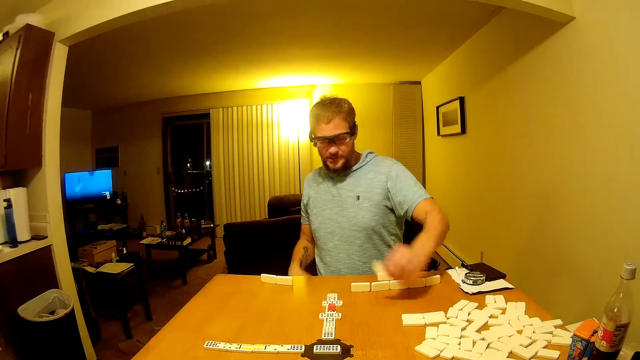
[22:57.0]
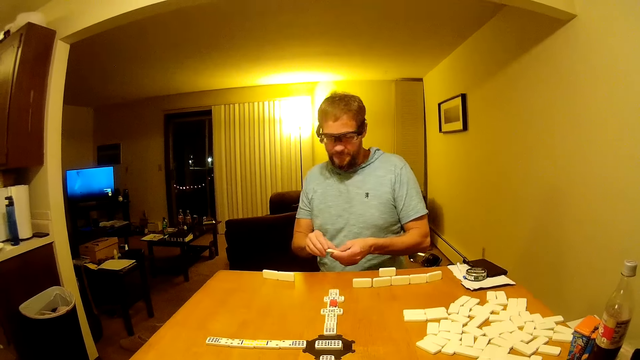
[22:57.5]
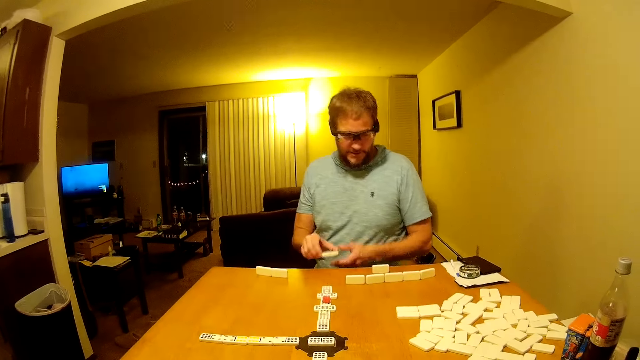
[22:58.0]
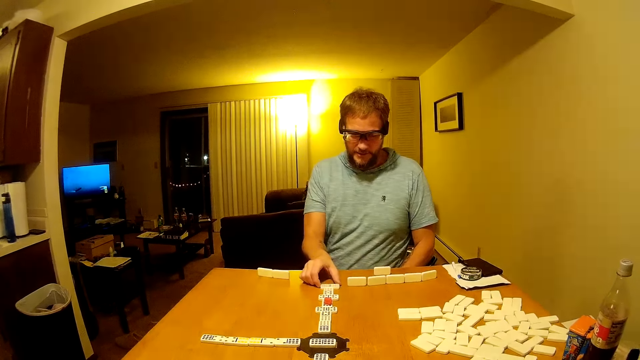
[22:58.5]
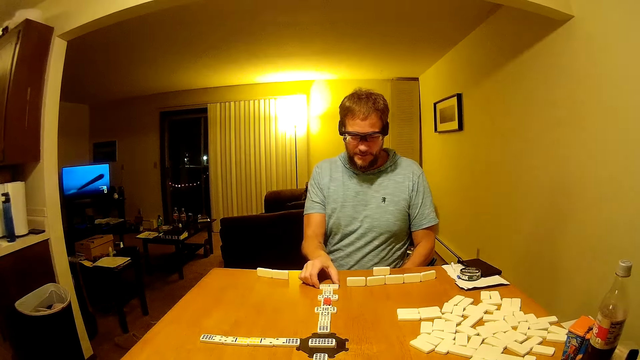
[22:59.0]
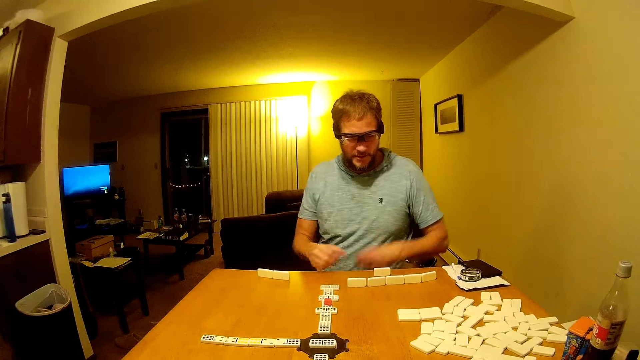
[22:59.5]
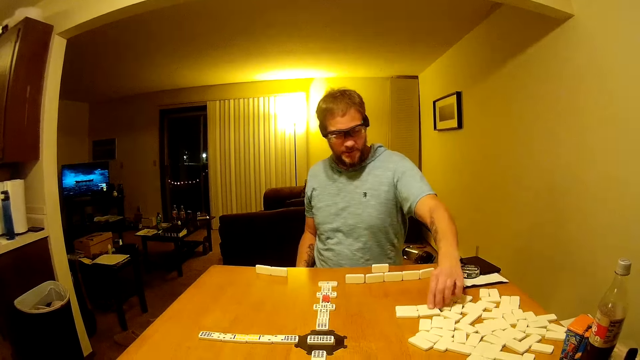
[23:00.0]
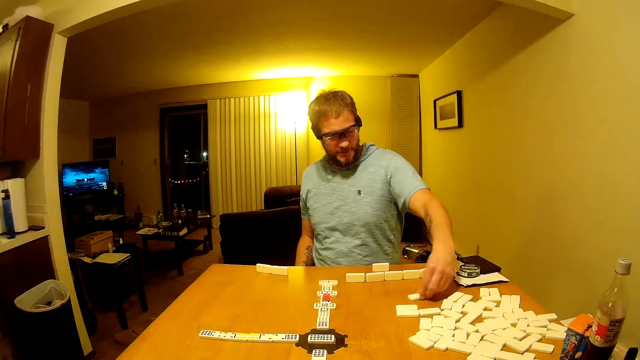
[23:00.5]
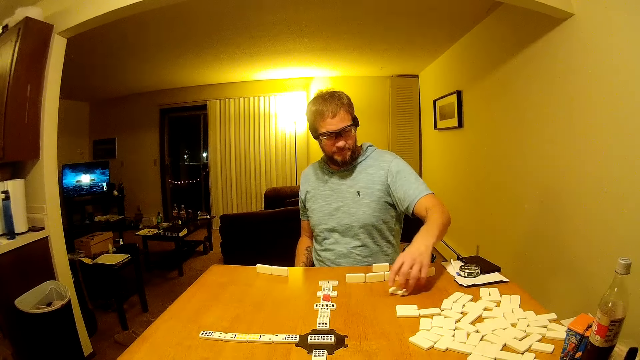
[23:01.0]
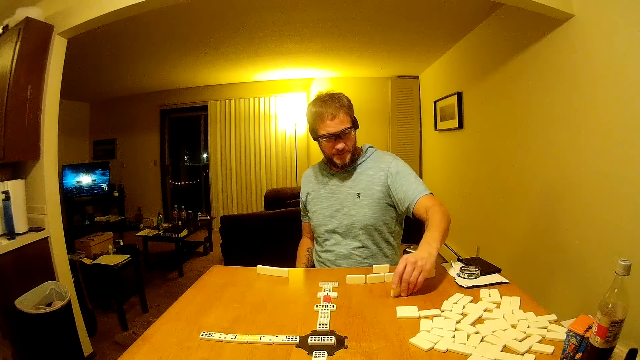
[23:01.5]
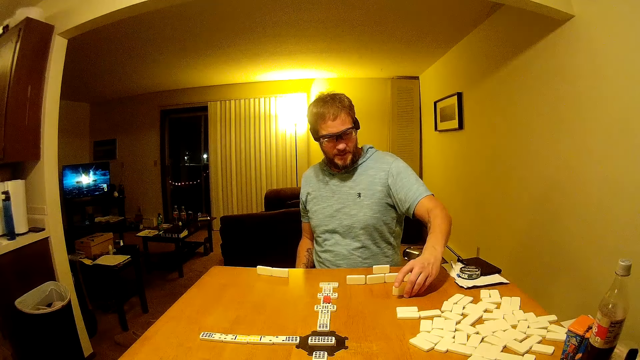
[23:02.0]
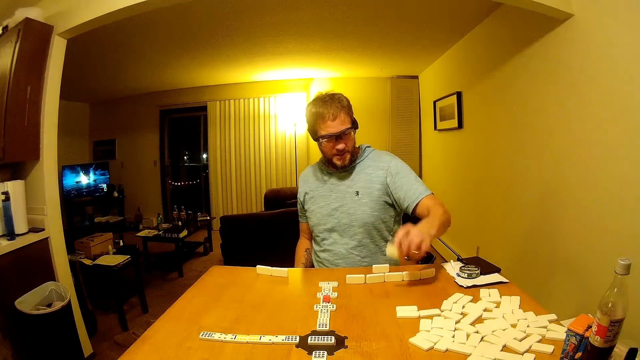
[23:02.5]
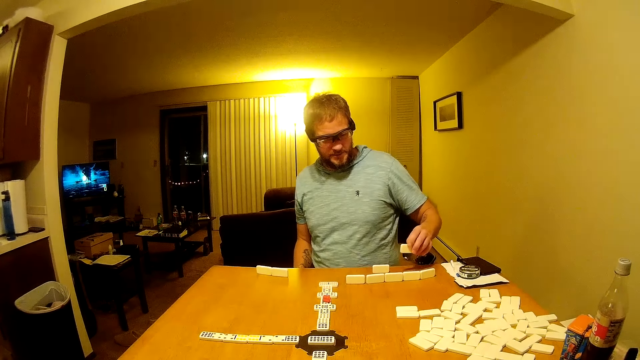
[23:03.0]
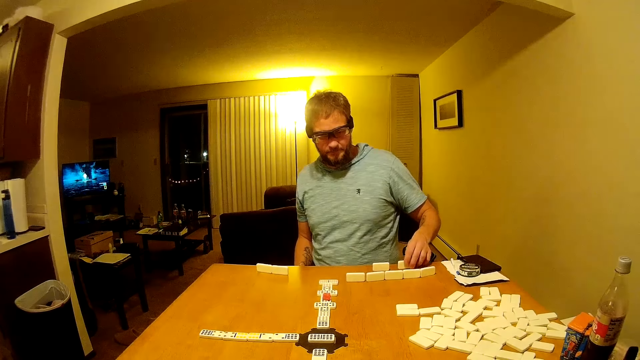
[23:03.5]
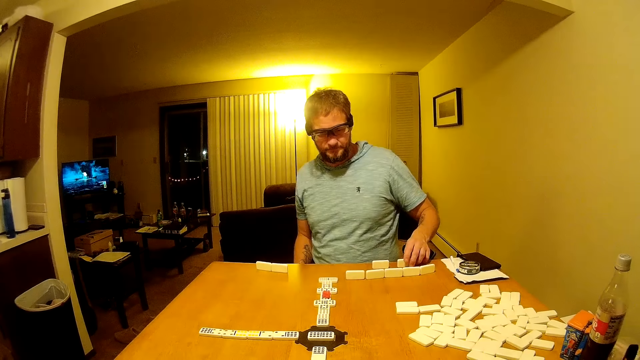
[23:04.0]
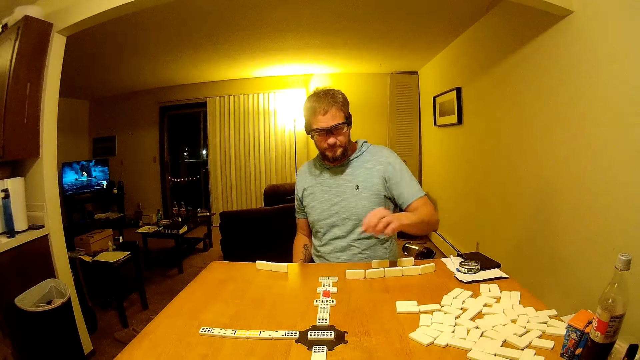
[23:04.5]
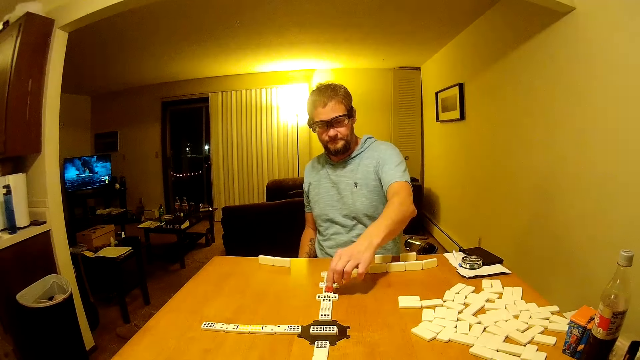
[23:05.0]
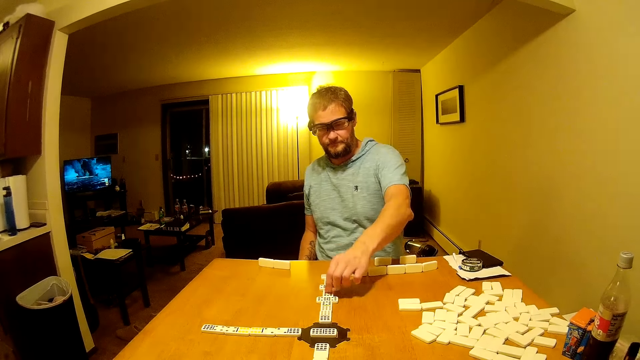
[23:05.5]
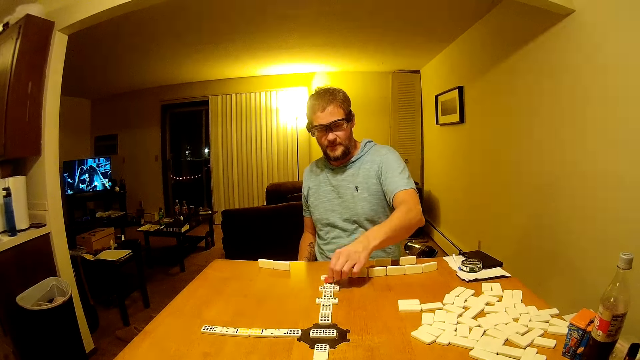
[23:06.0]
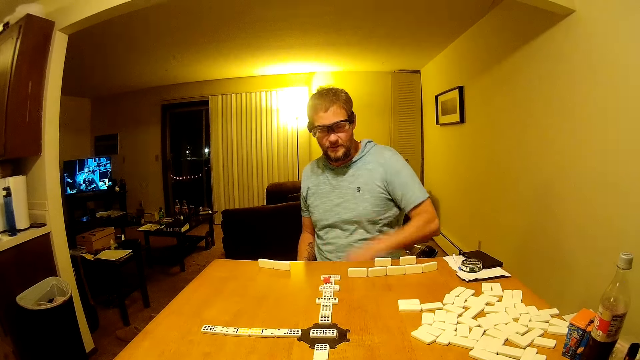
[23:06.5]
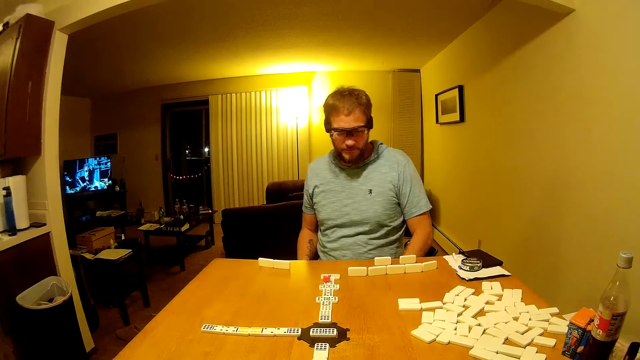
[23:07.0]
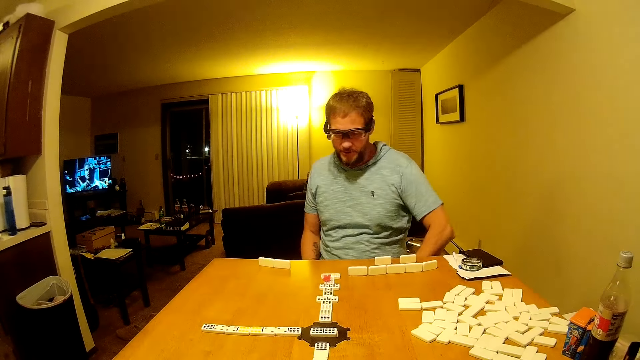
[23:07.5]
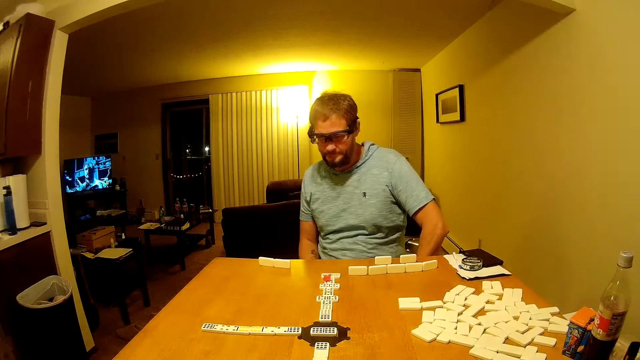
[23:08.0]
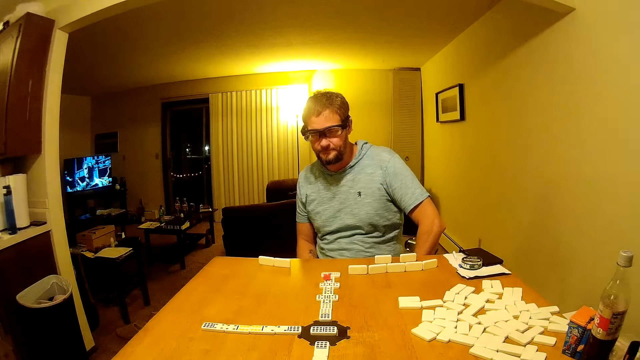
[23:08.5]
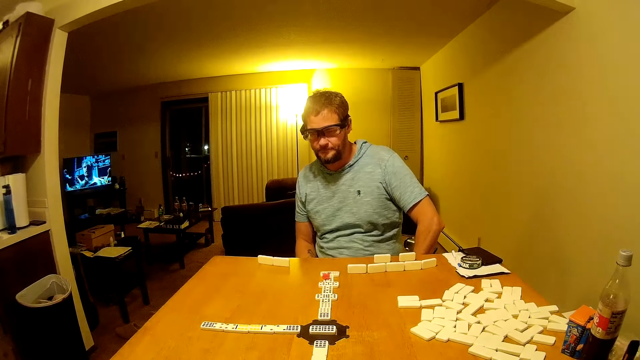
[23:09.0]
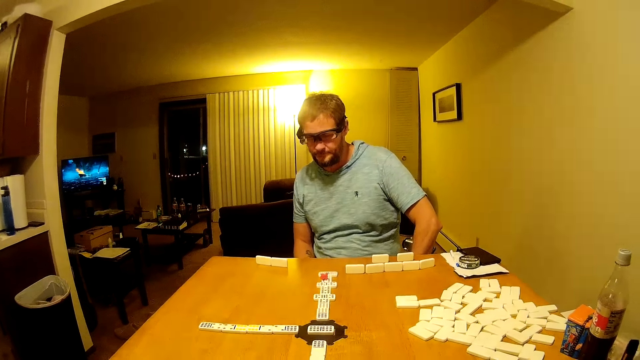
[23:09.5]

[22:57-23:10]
A man picks the domino piece and passes the domino piece to the right hand. The man places the domino piece on the table, moves the domino piece on the table, and turns the domino piece. The man stares at the domino piece, picks the domino piece, and places the domino piece on the table. The man moves the domino piece on the other pieces and looks around.

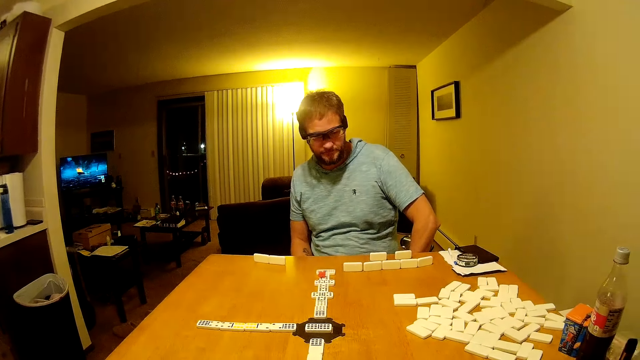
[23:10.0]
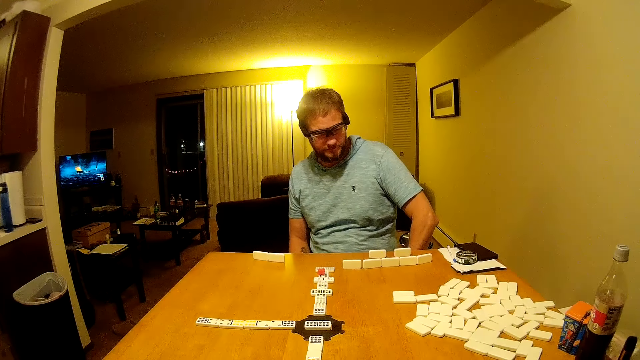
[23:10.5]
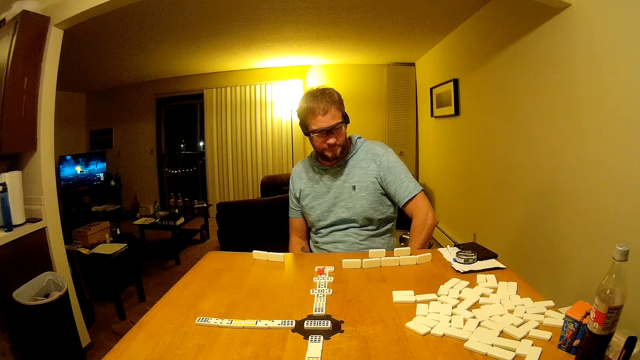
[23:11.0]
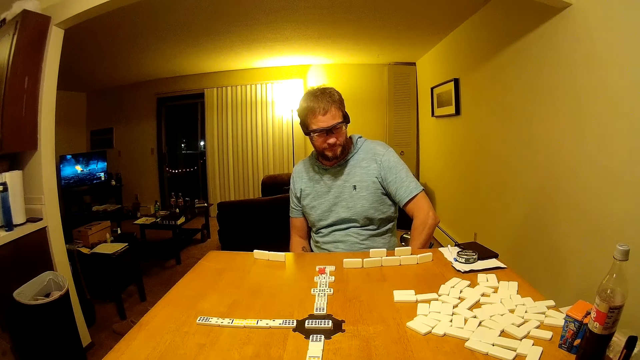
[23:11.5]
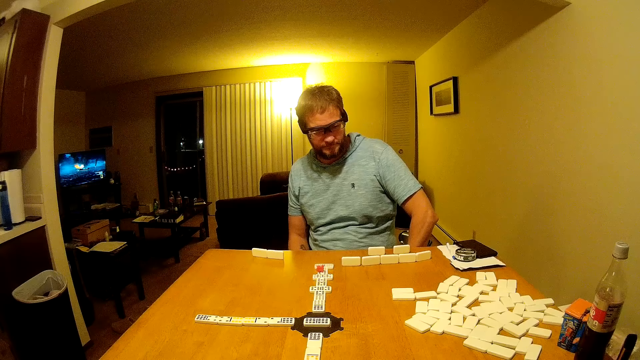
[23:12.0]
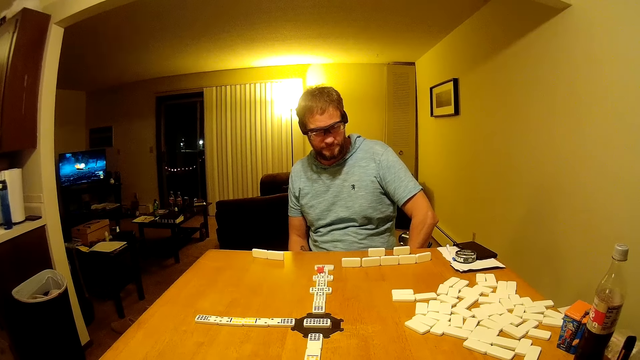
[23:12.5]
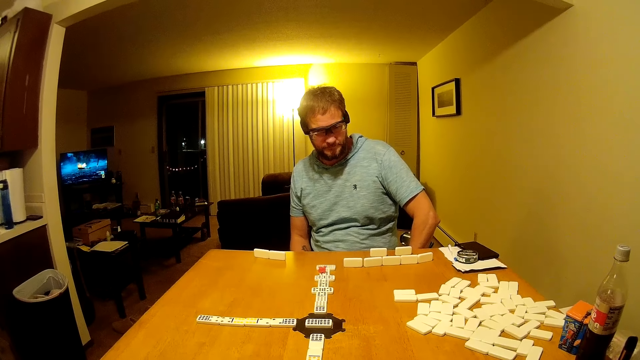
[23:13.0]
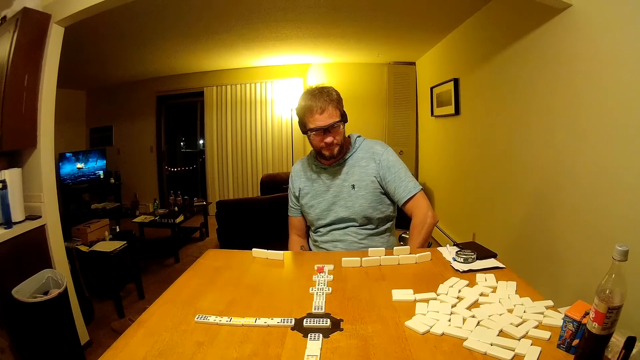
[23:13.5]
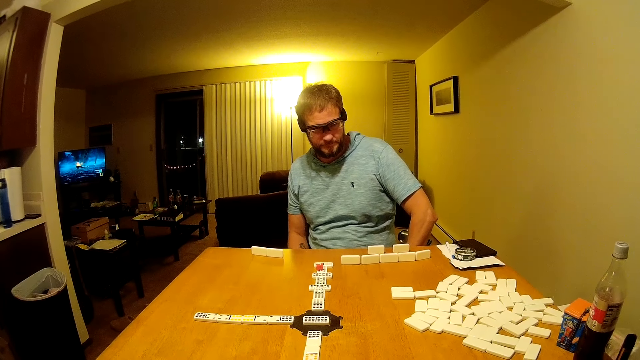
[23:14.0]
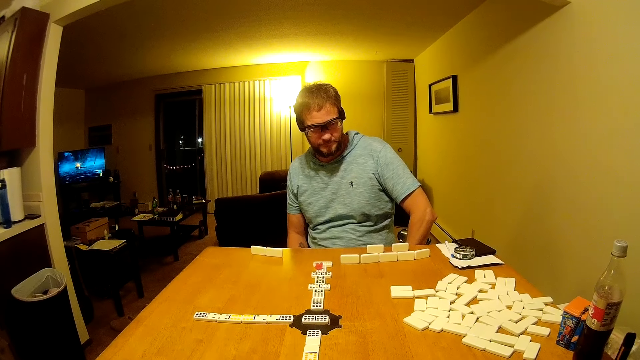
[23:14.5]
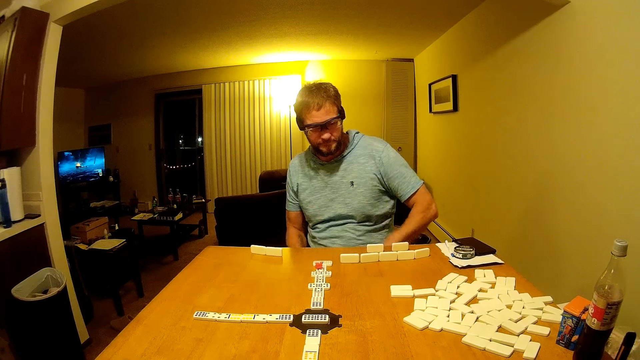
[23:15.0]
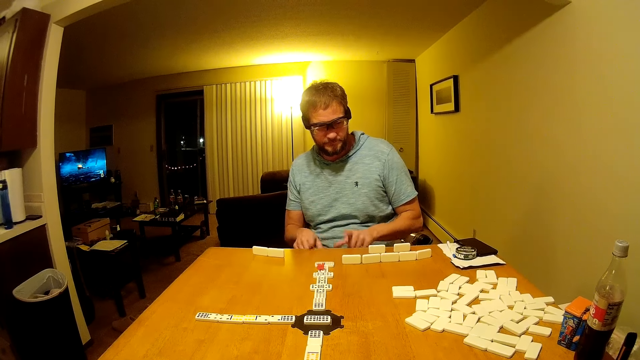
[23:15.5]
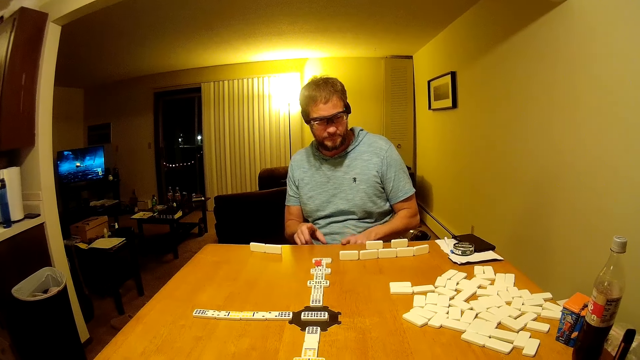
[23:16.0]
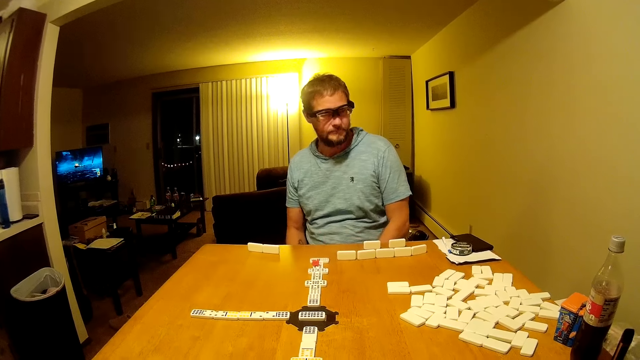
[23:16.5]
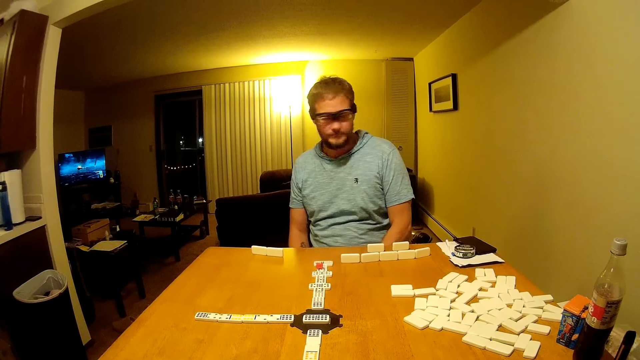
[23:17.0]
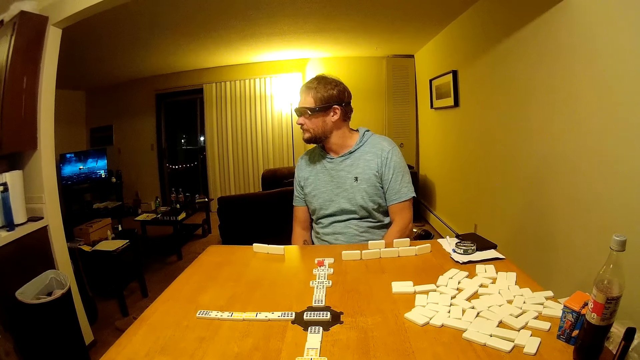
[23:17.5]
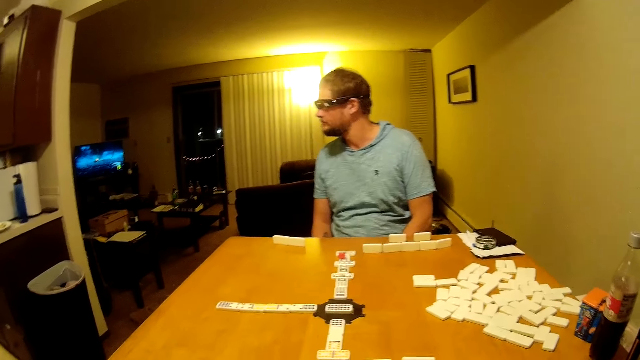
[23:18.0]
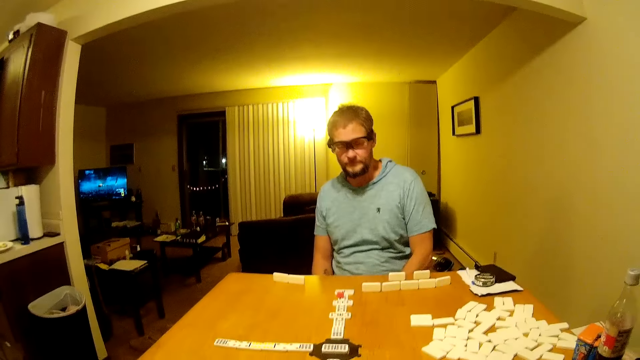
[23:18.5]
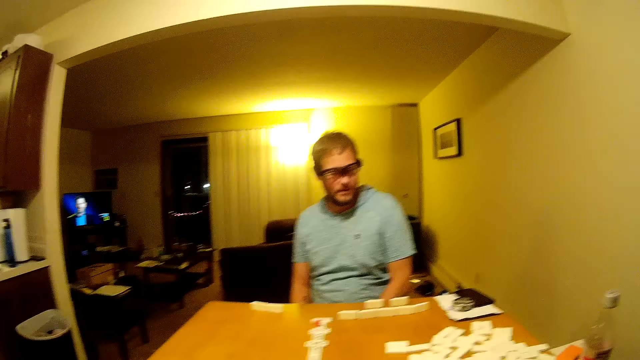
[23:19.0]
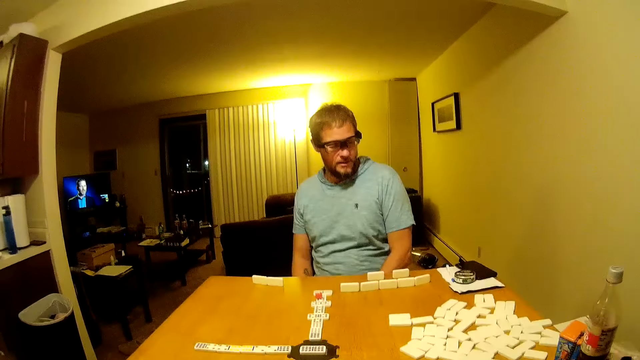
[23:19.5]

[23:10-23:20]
A man looks at the table. The man hits the table with the hands.
